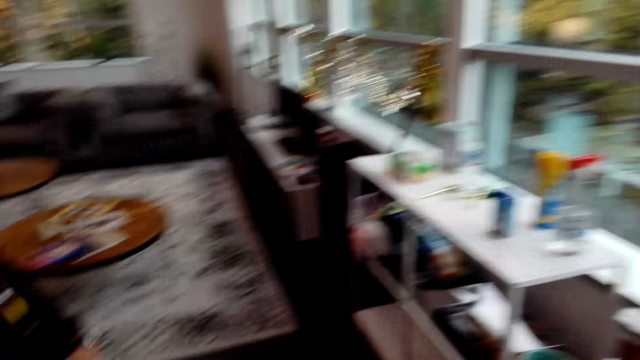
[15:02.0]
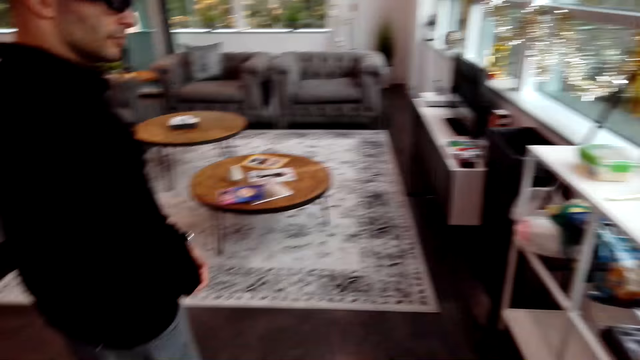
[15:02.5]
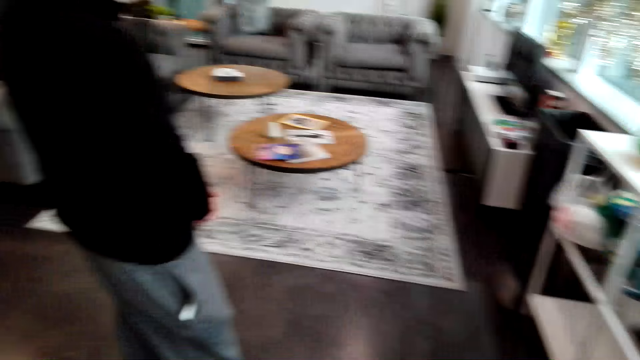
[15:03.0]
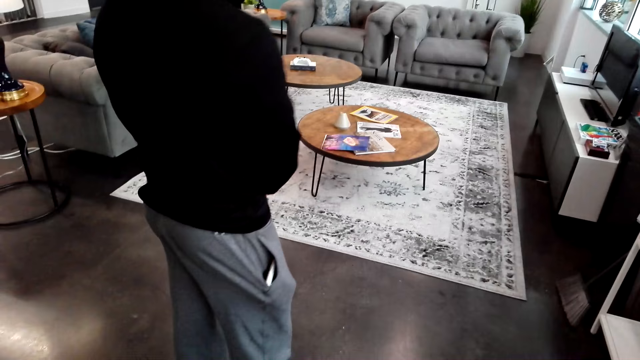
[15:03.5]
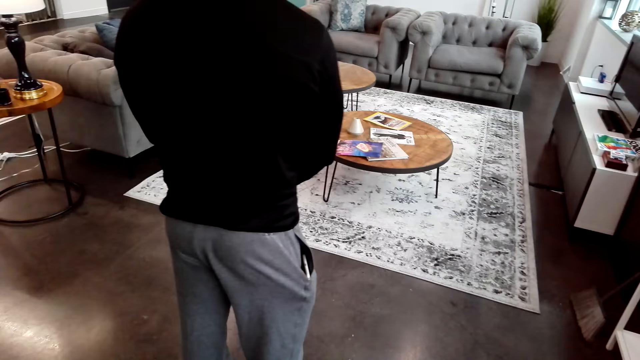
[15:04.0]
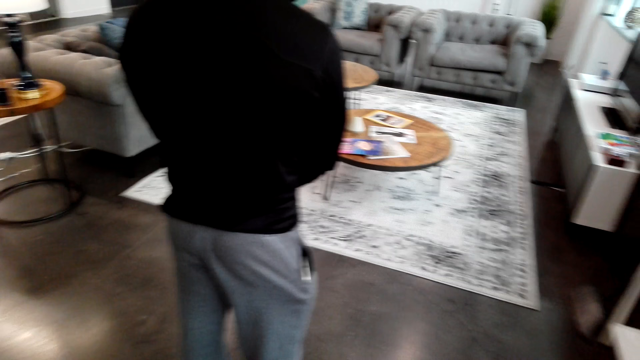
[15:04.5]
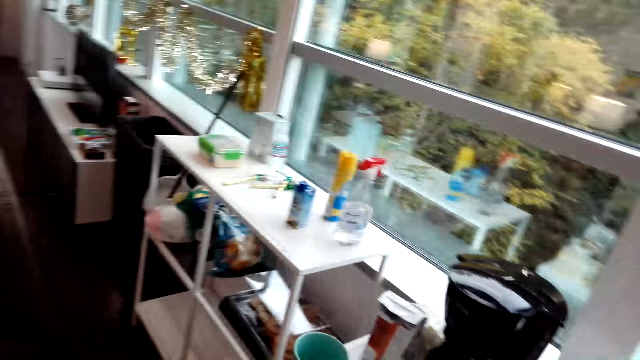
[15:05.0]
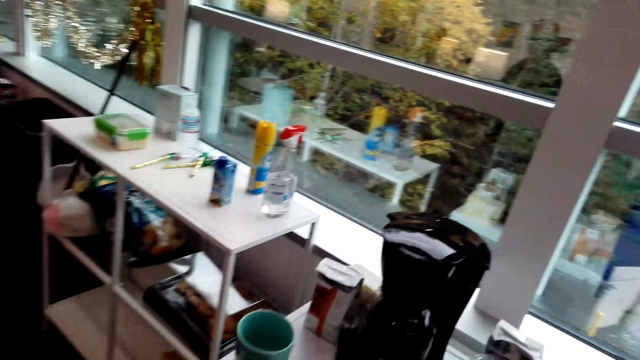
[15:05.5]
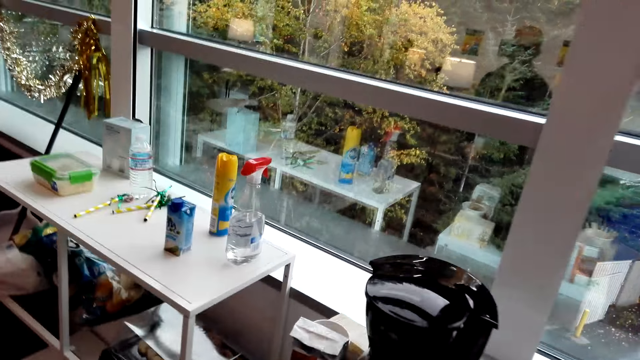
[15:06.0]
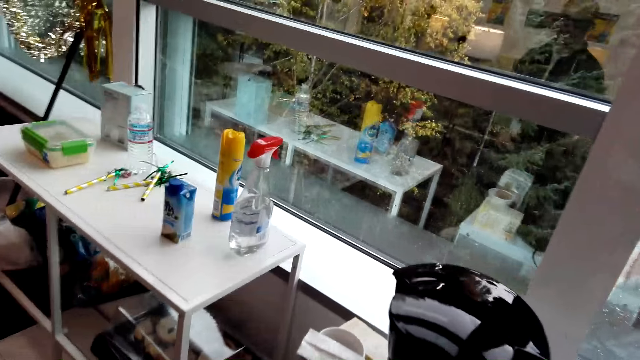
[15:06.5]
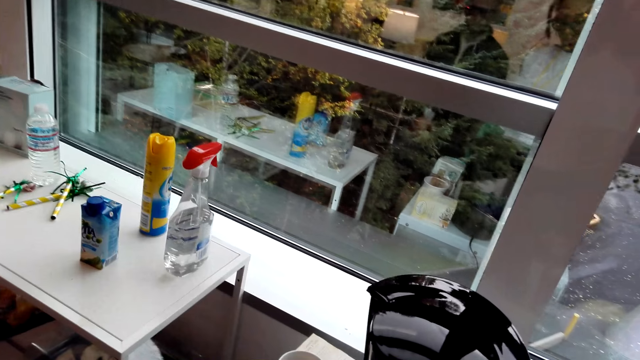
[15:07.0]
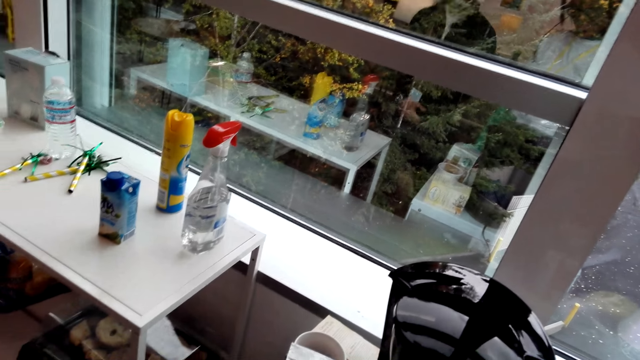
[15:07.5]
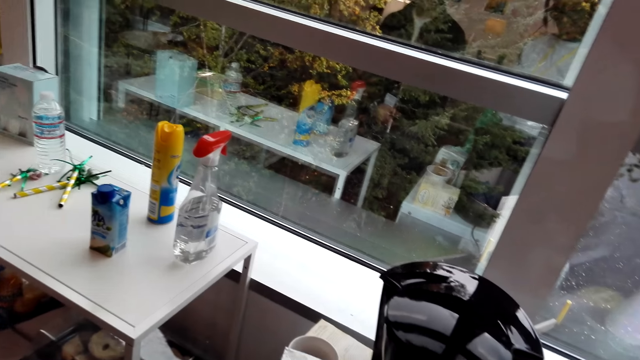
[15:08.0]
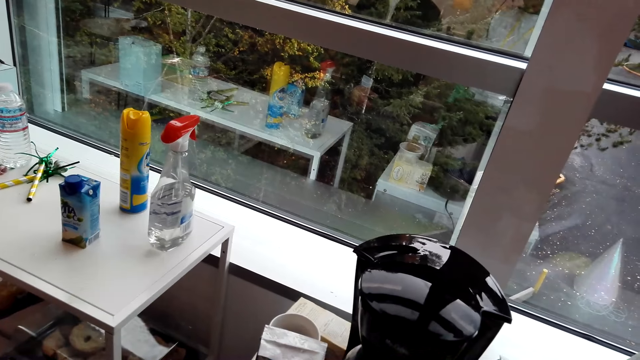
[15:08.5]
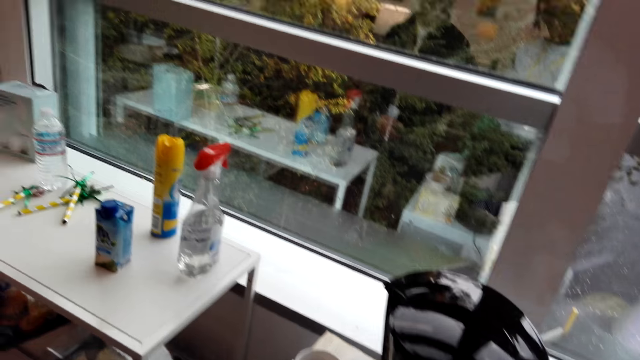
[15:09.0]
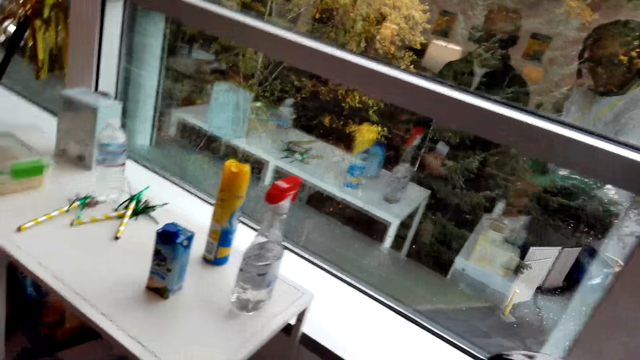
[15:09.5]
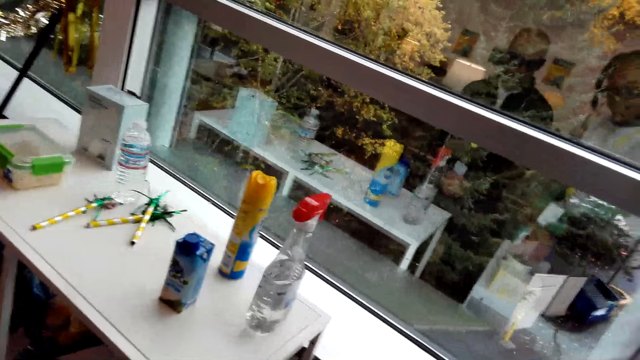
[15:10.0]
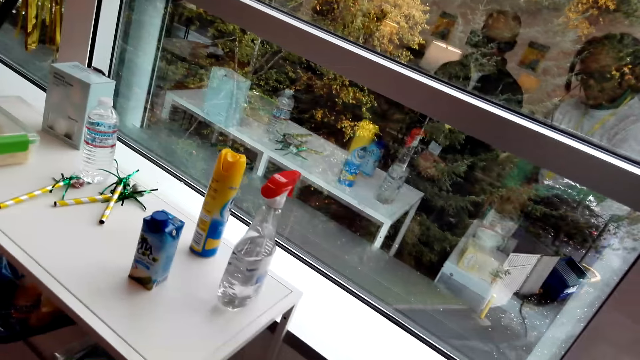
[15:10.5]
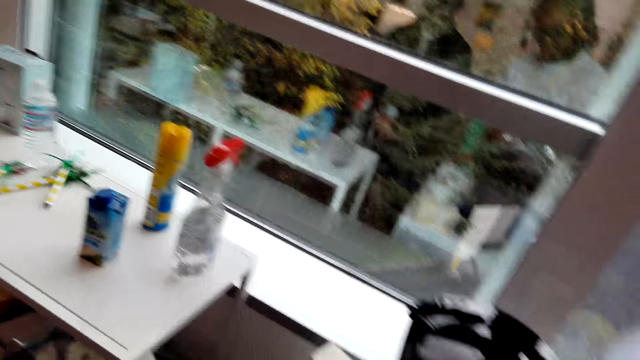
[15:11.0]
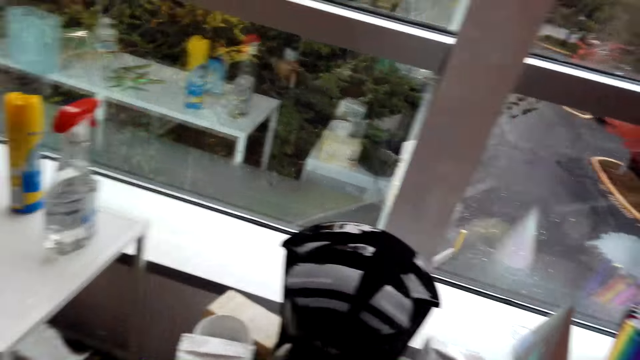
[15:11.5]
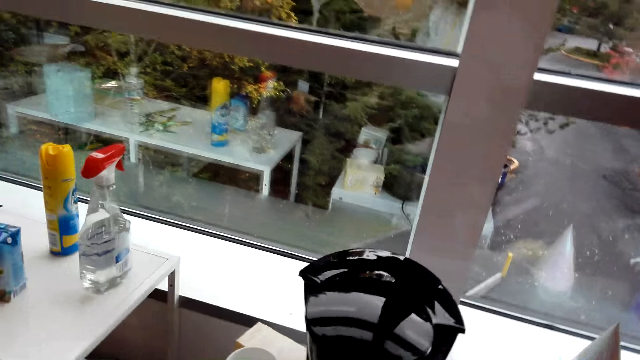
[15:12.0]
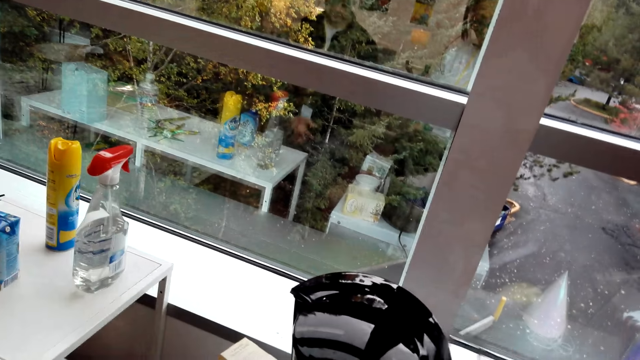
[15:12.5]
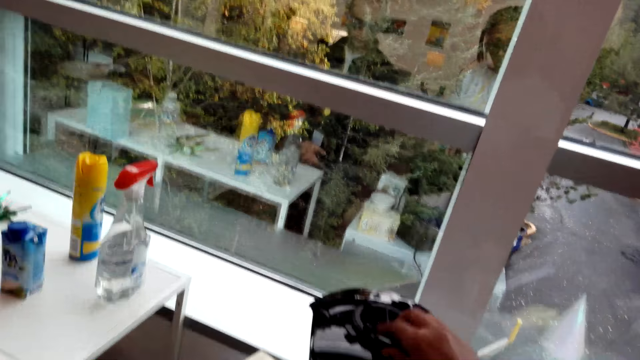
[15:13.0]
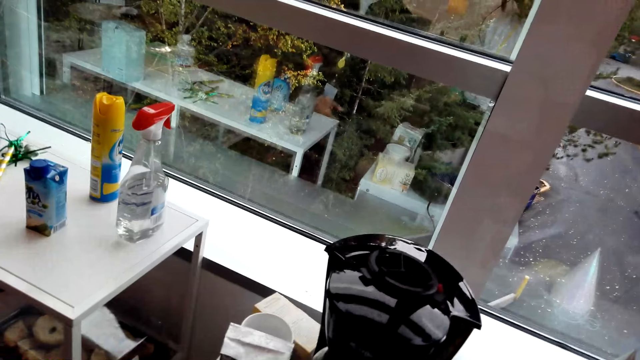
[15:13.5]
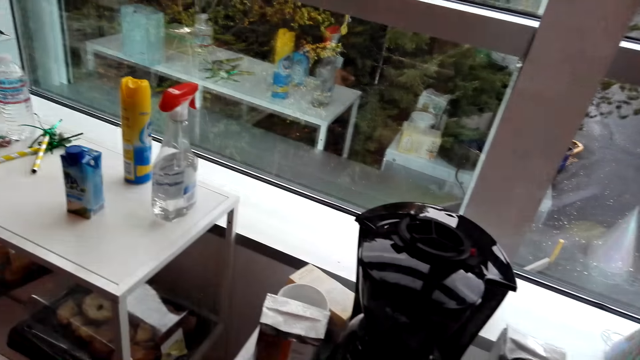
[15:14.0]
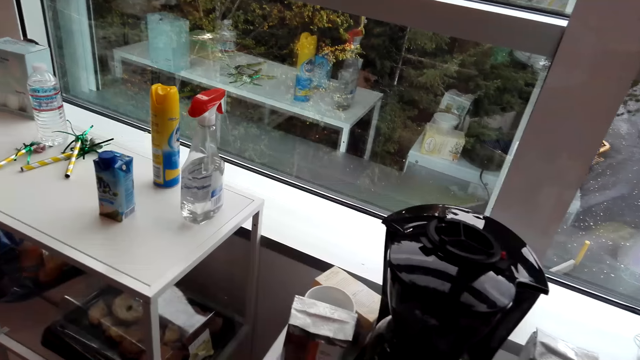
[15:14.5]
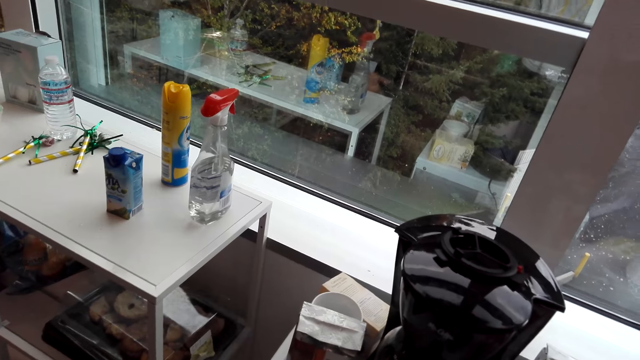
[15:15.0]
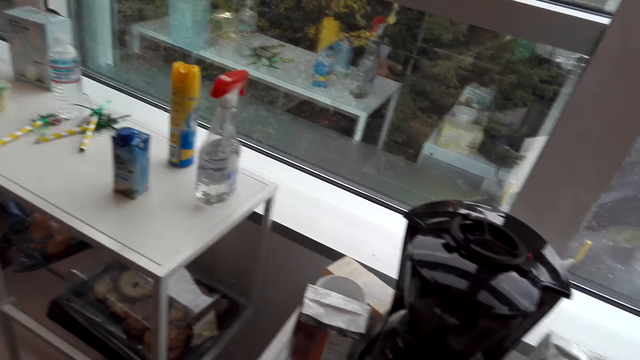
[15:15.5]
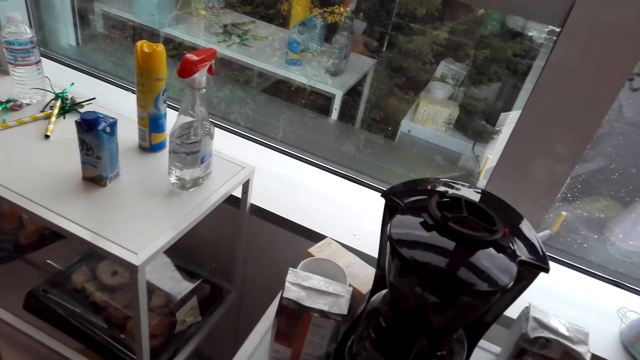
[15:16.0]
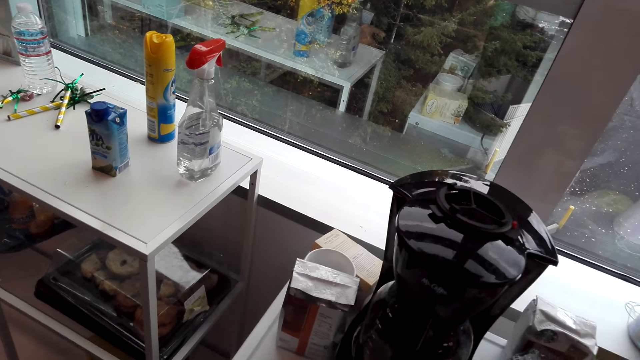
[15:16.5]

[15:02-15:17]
The person stares back in the room. The person turns. The camera wearer looks around. They take the packet of coffee. They put something on the electric kettle.

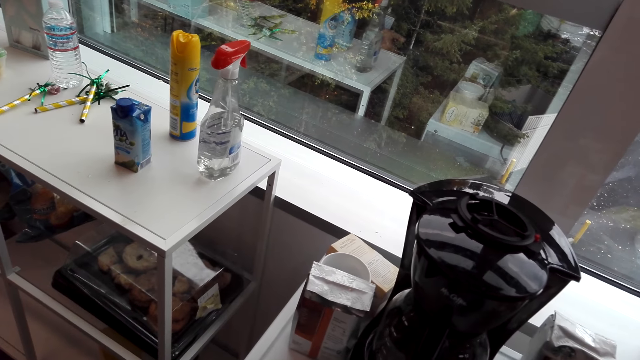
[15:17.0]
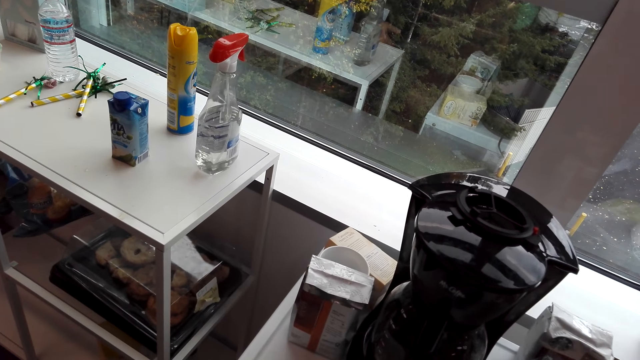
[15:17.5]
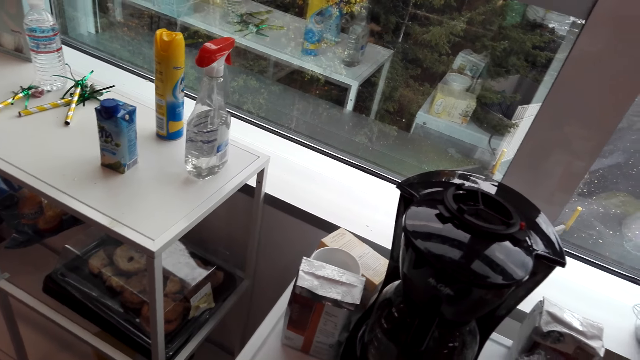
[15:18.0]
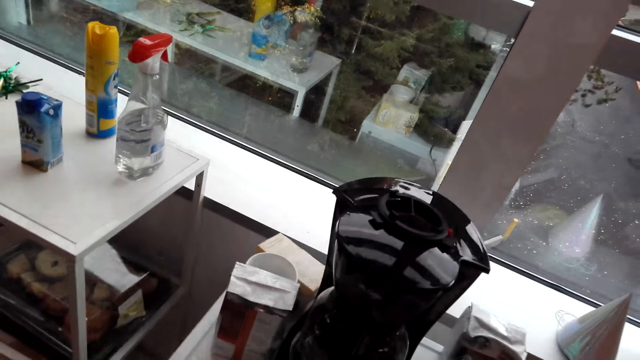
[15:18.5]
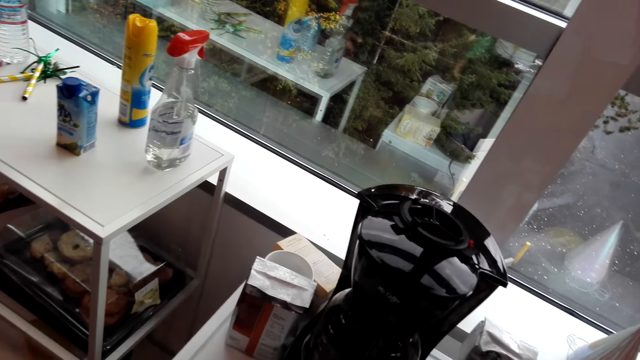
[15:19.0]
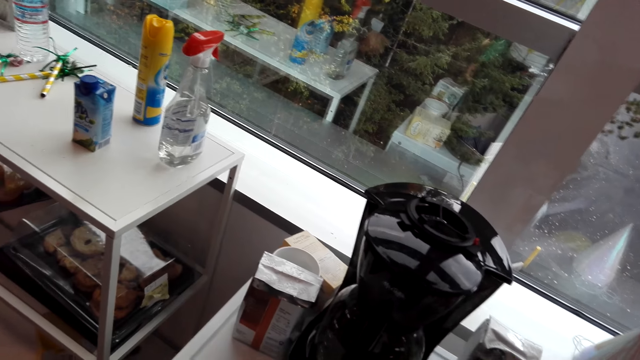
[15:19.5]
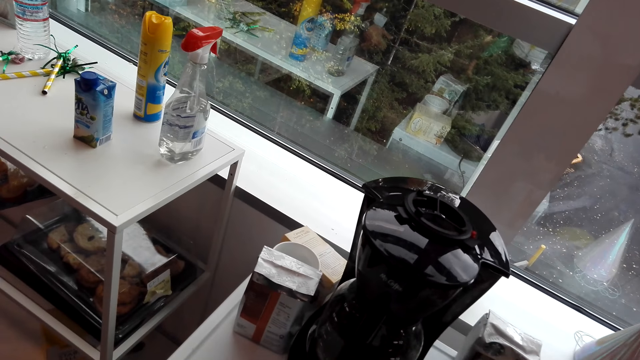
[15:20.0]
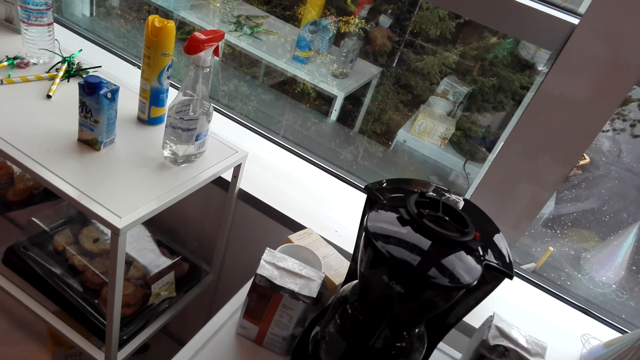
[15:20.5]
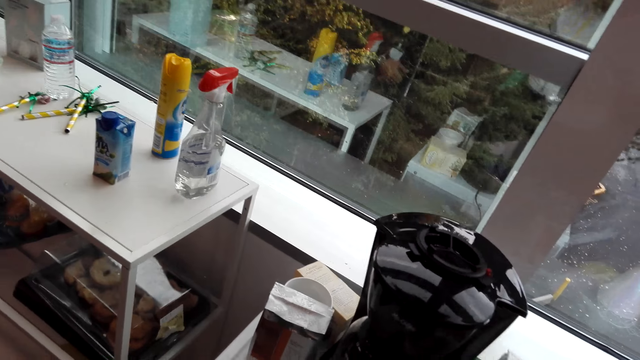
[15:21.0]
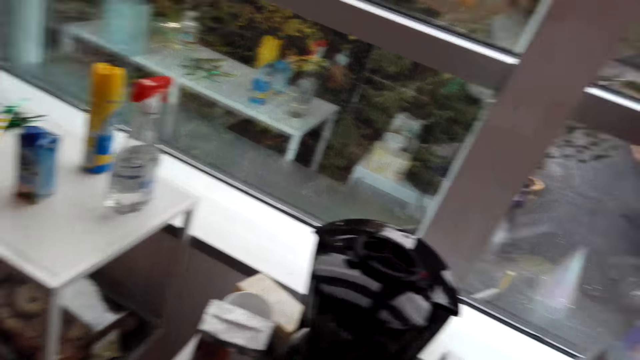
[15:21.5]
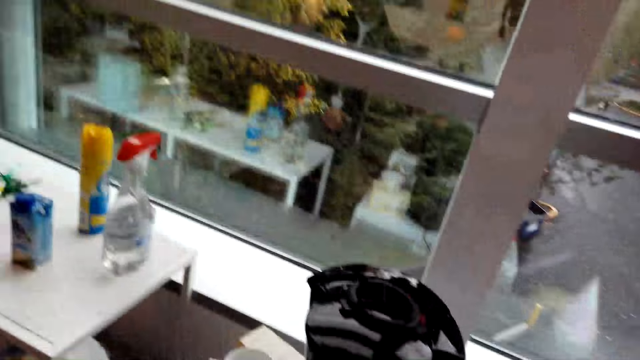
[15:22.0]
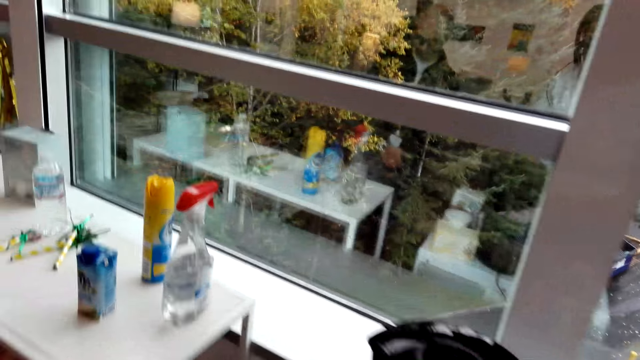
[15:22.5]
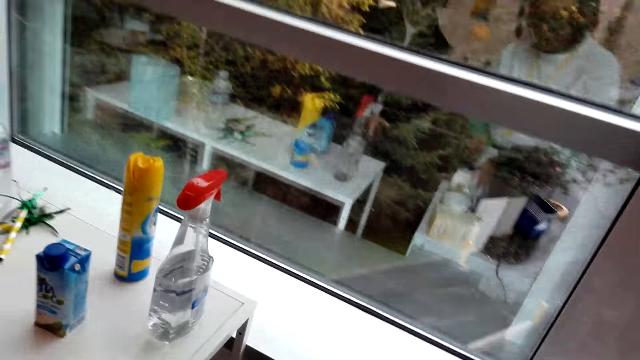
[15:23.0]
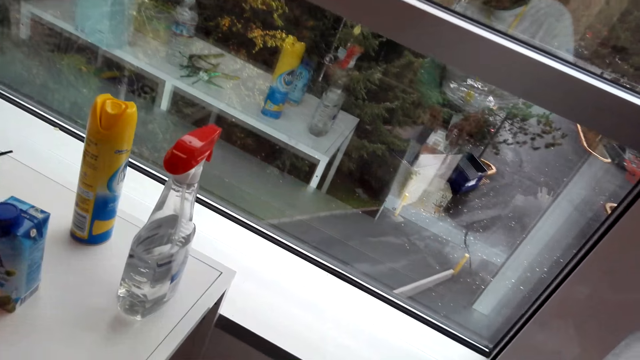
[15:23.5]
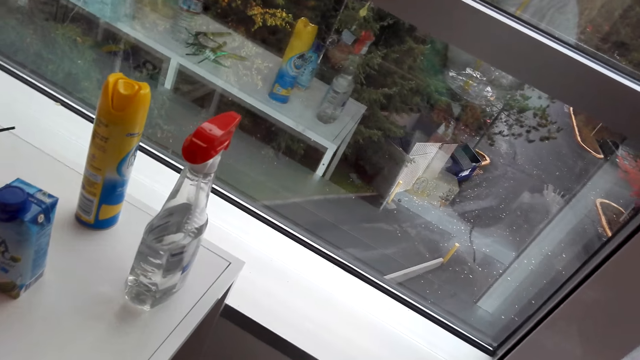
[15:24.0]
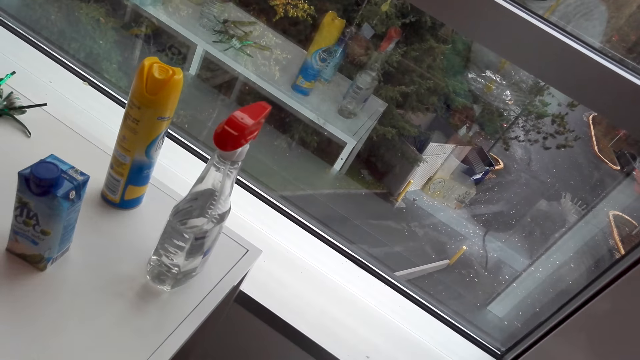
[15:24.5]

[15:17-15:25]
The camera wearer does something.
